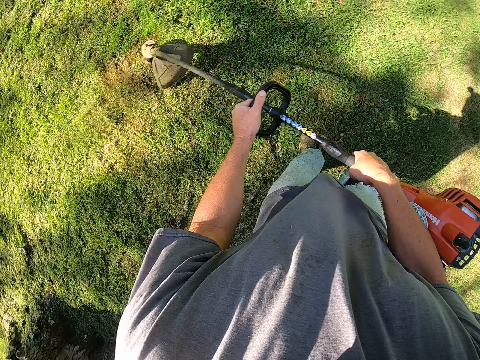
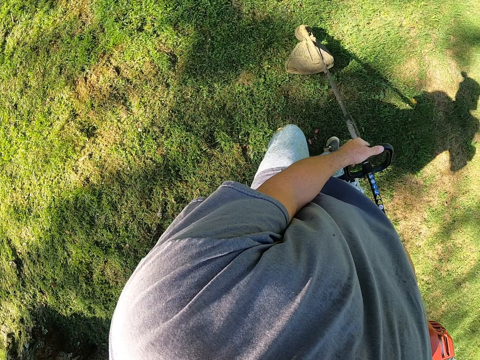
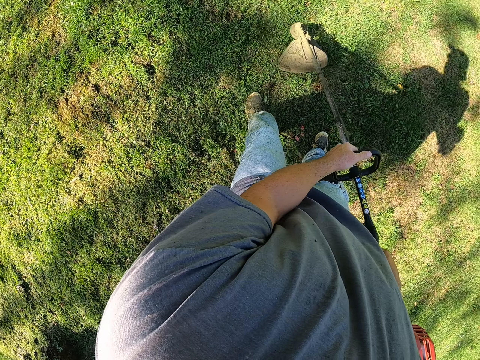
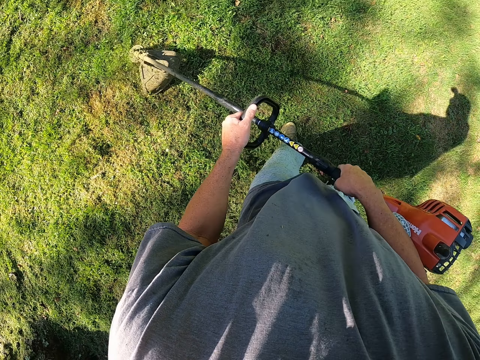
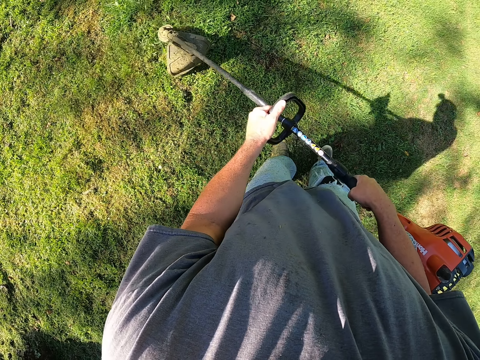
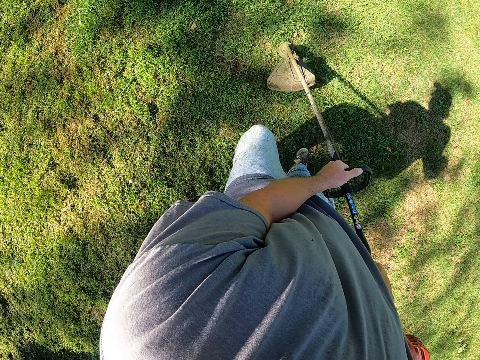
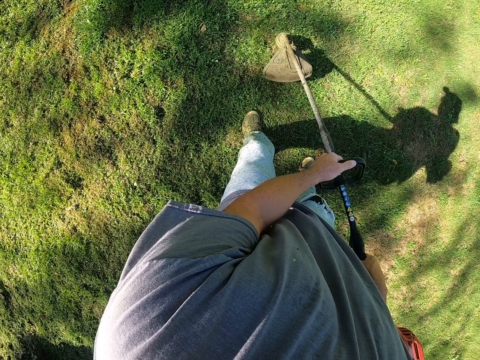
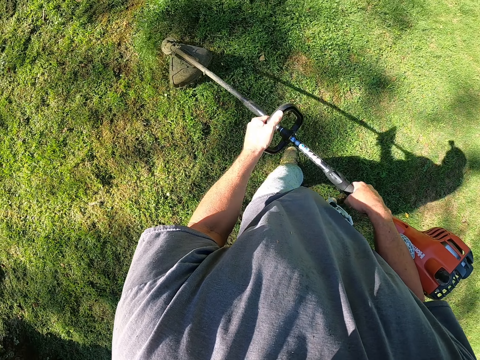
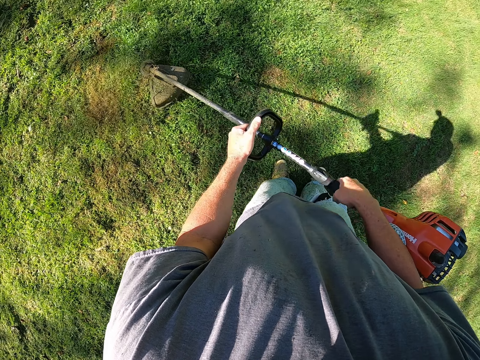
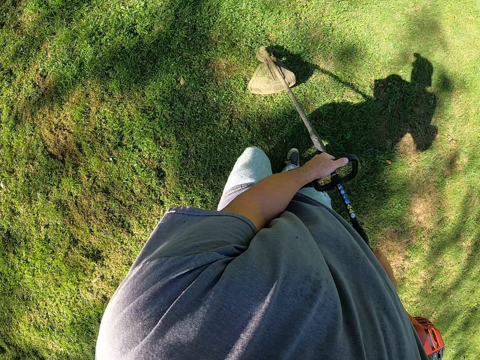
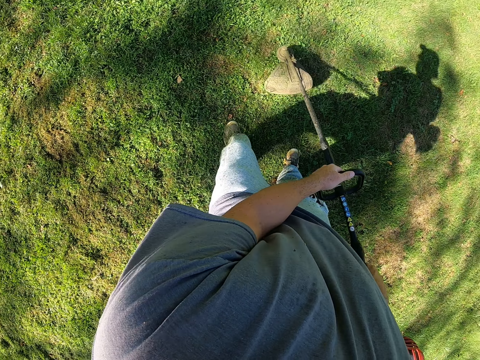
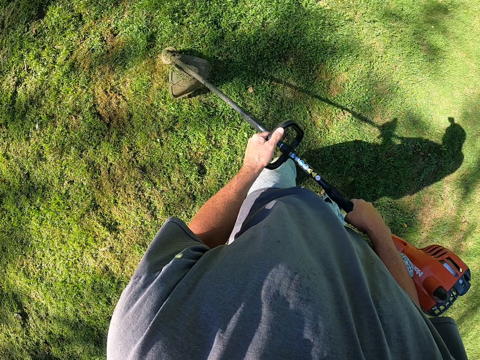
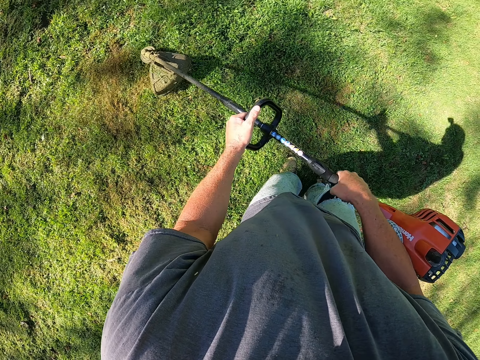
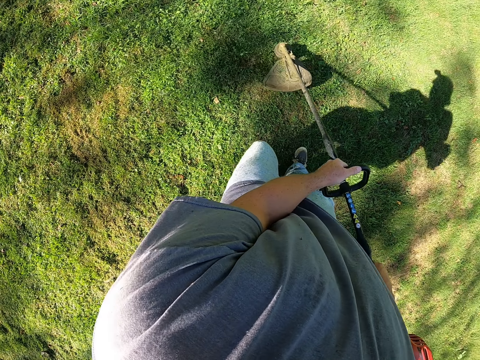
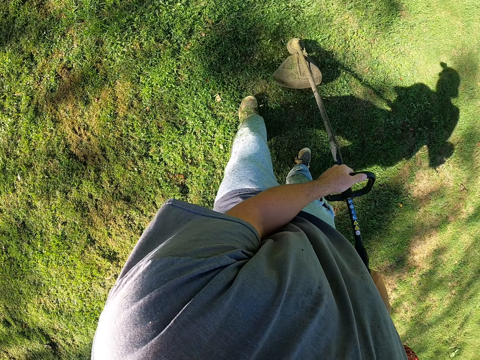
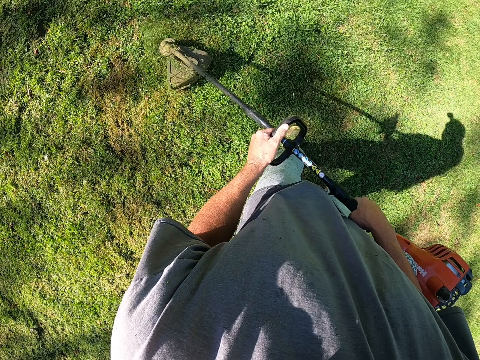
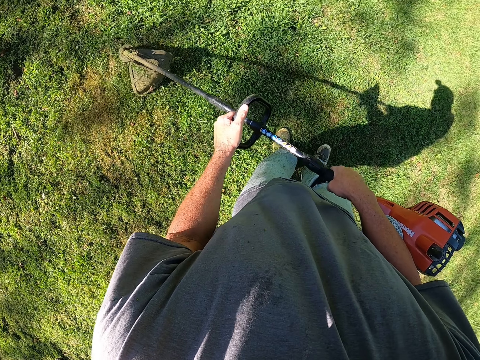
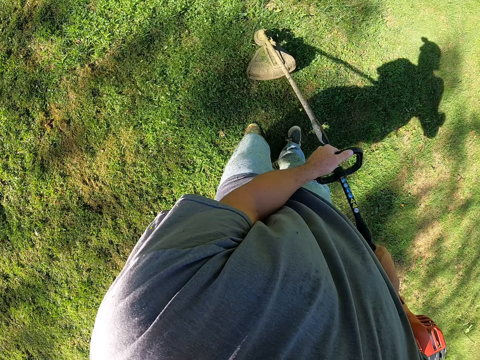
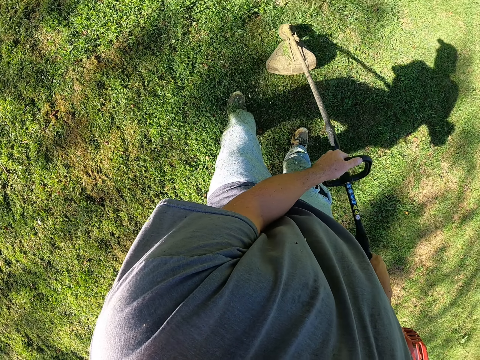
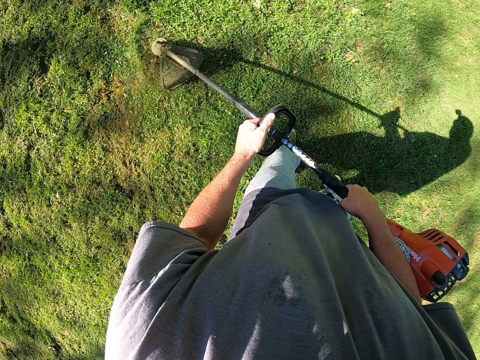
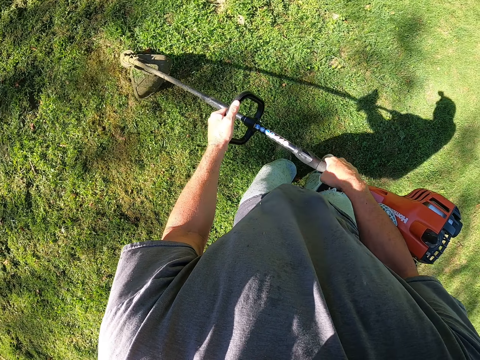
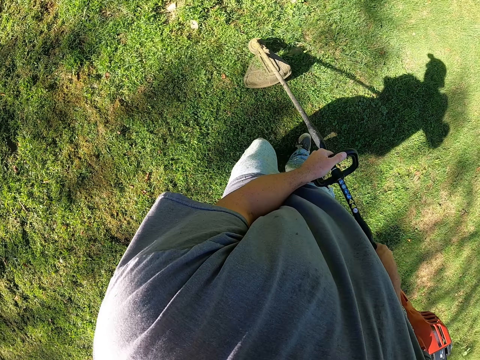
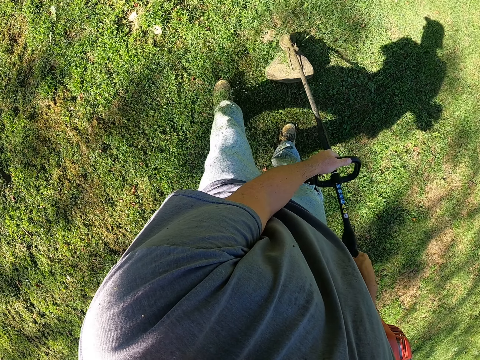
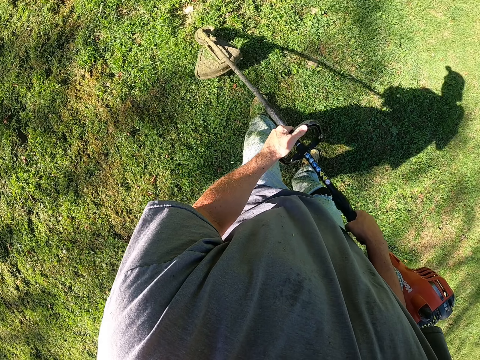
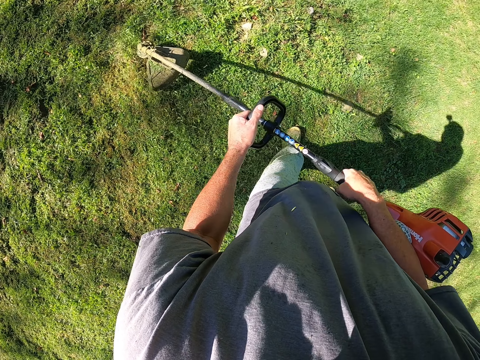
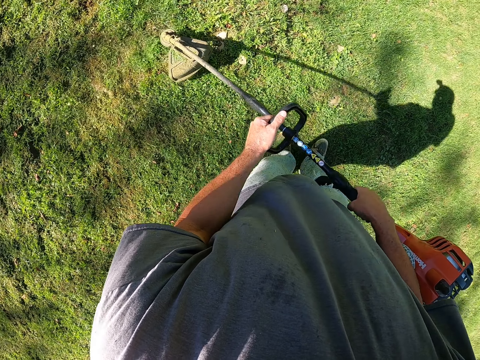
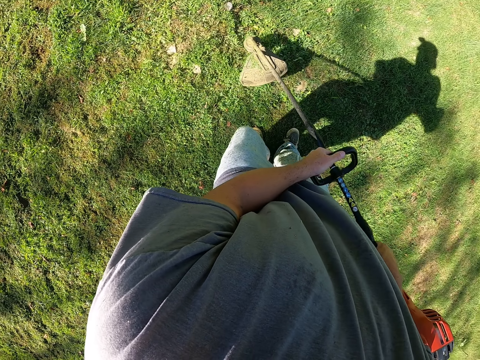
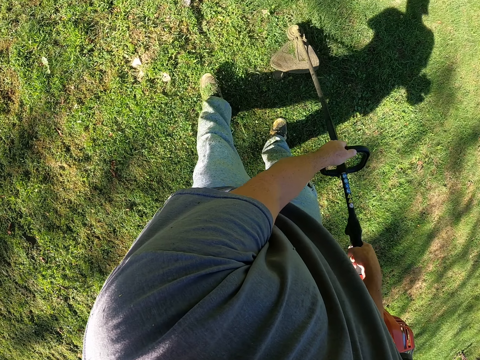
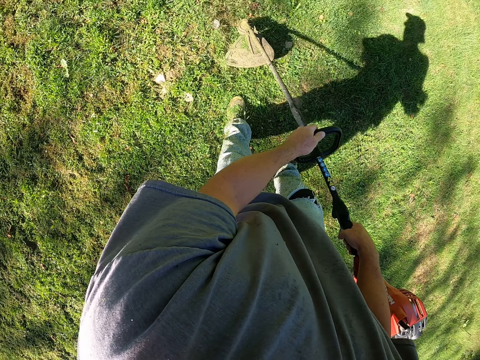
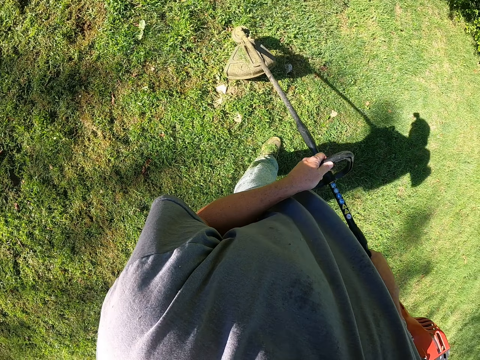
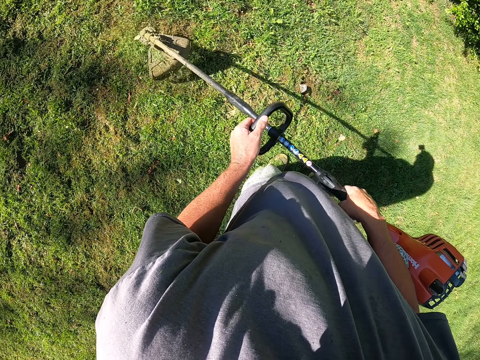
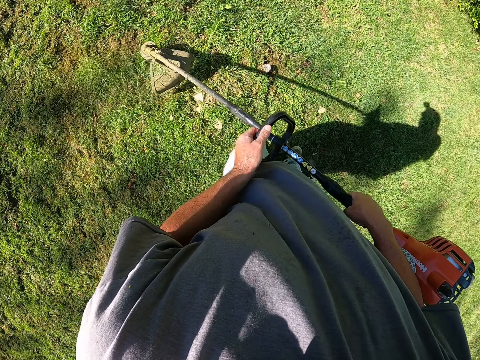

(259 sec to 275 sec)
The camera wearer moves the left foot. They cut grass with the cutting machine.

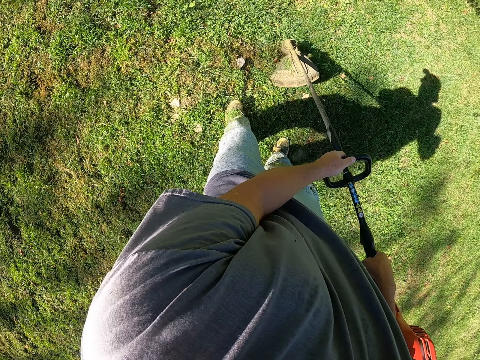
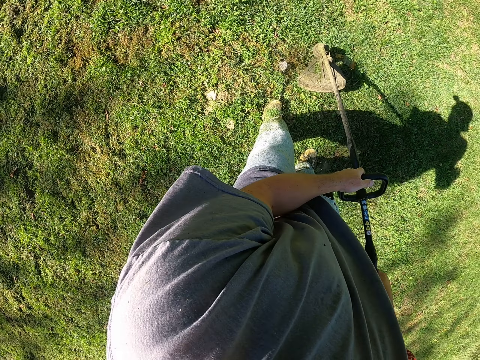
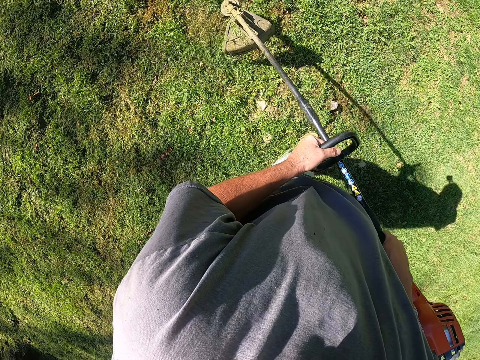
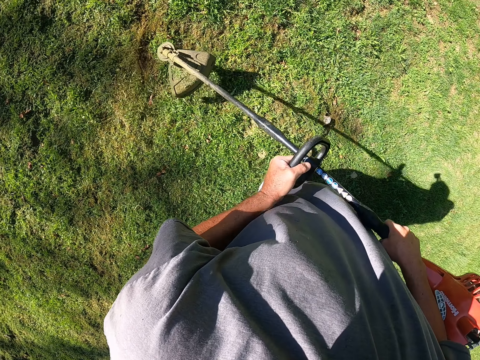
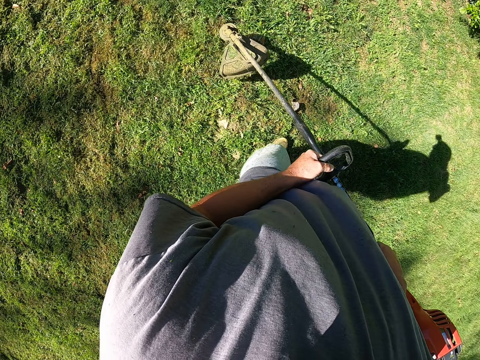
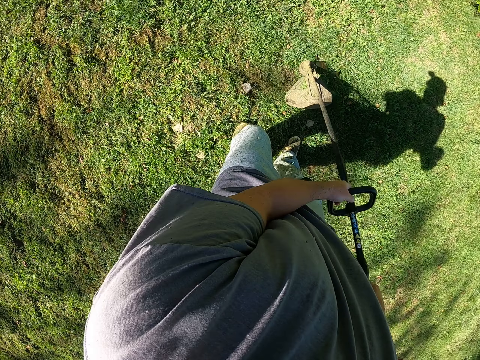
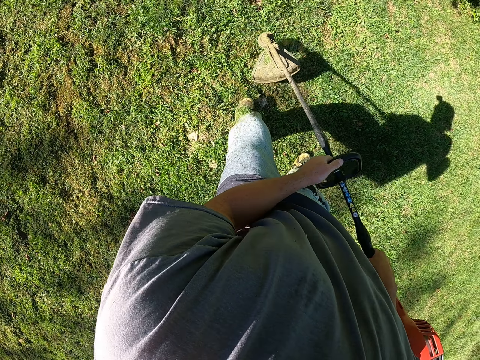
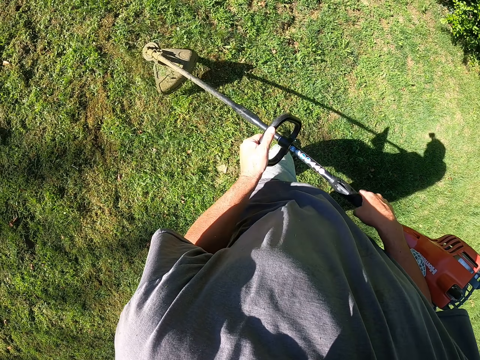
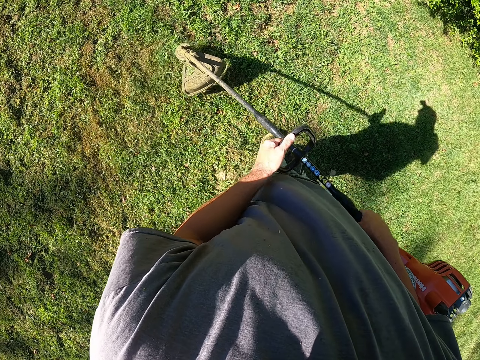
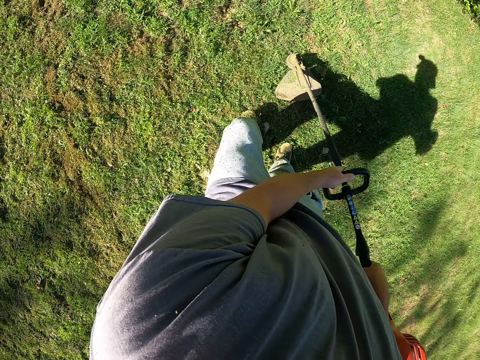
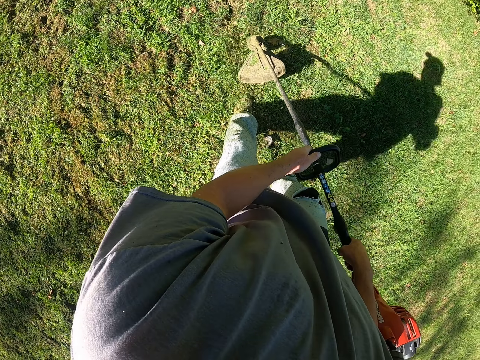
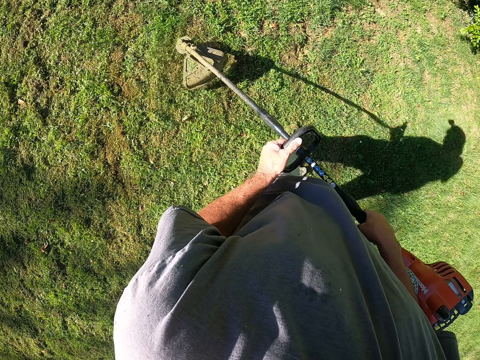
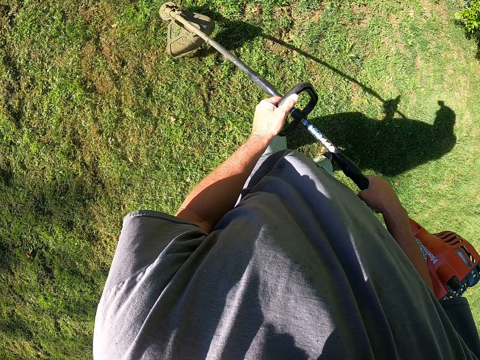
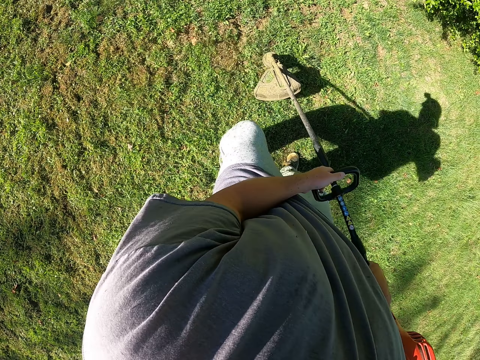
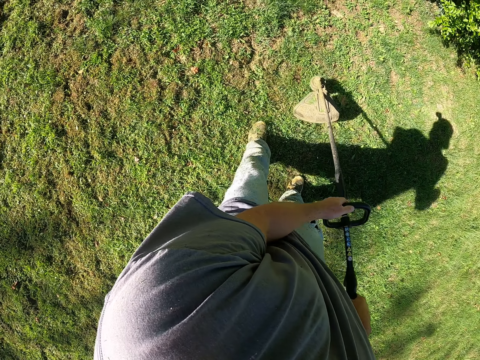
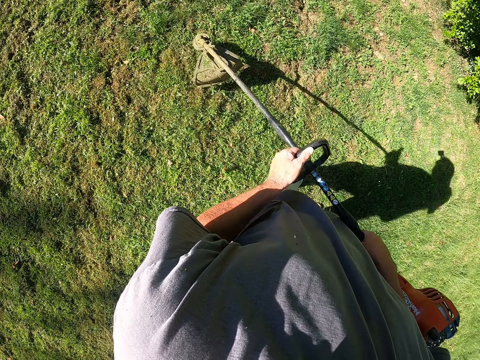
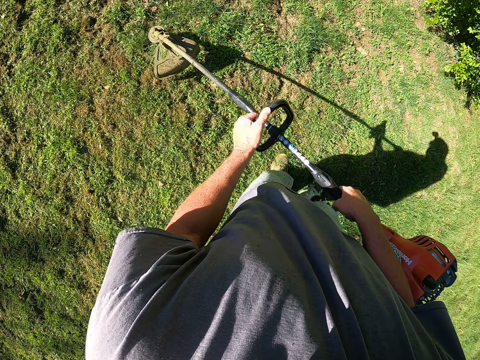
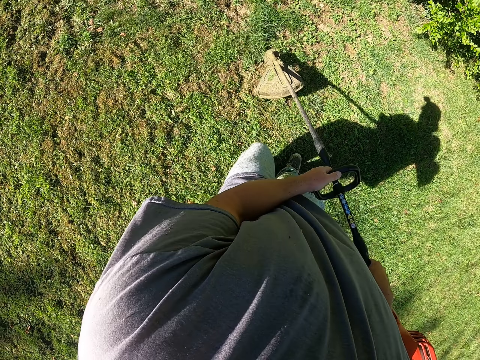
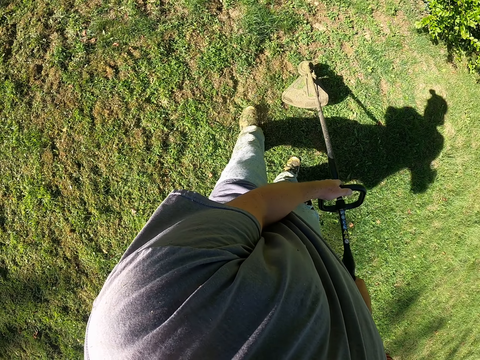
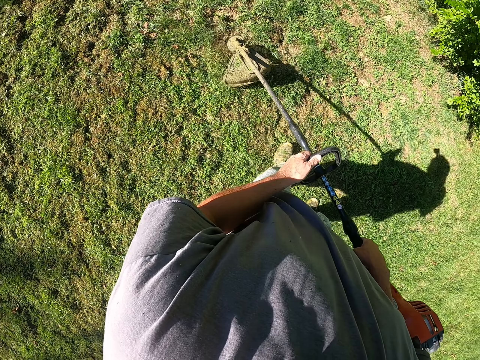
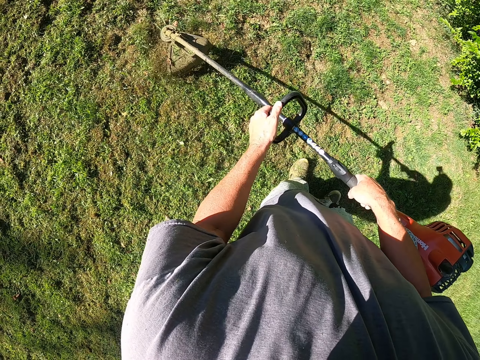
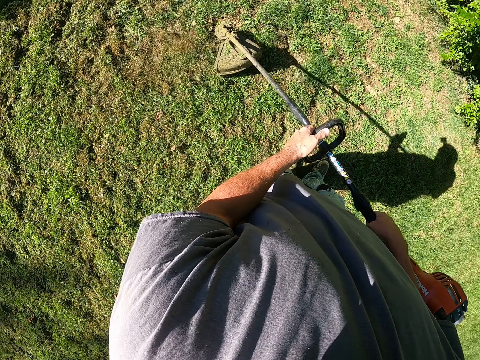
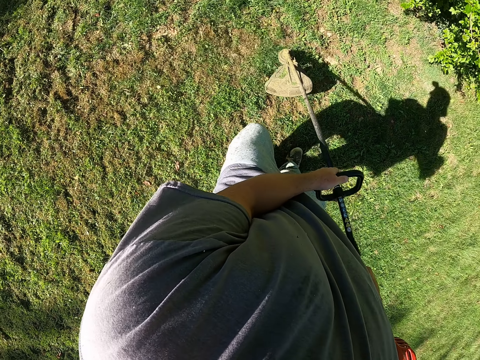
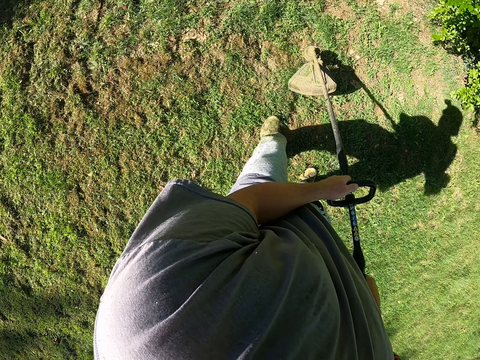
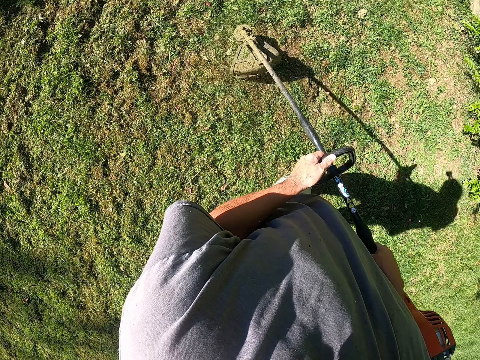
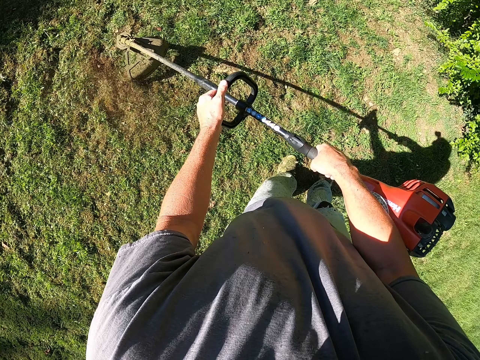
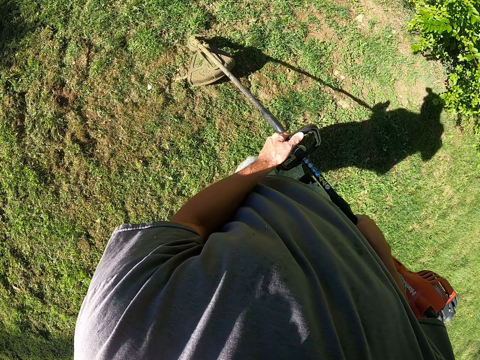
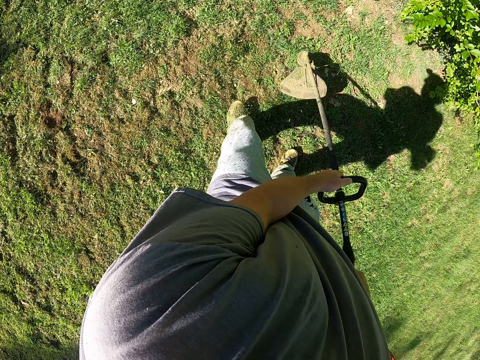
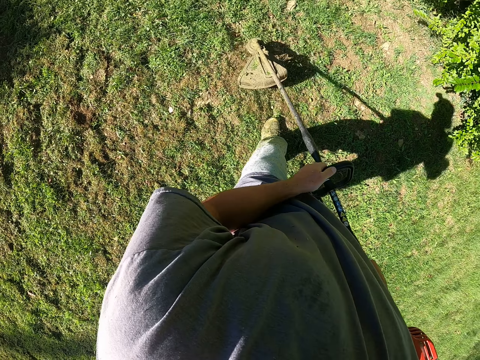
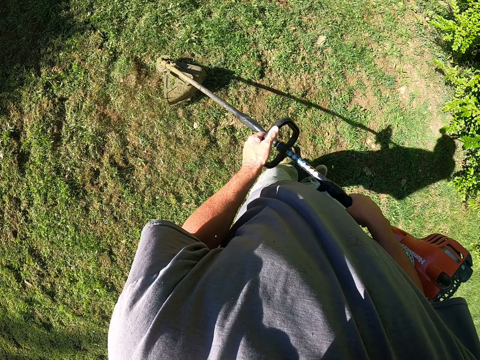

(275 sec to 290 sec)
The camera wearer moves around. They cut grass with the cutting grass machine.
